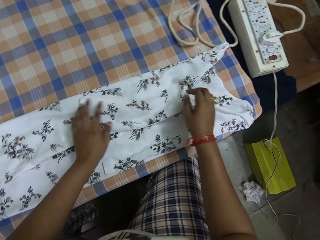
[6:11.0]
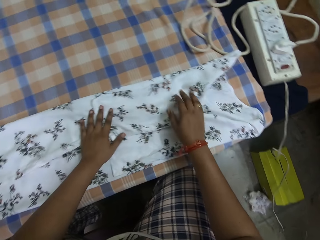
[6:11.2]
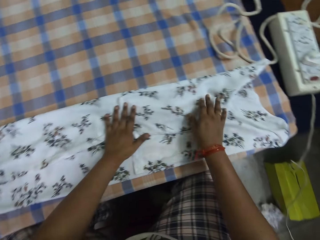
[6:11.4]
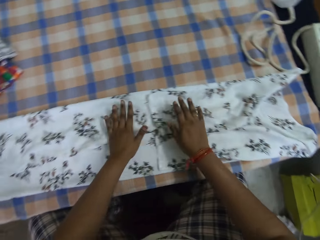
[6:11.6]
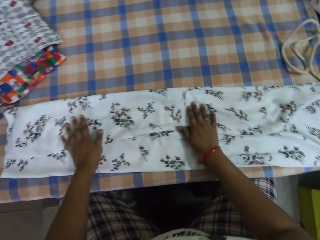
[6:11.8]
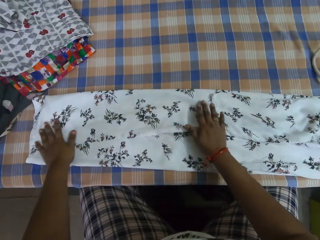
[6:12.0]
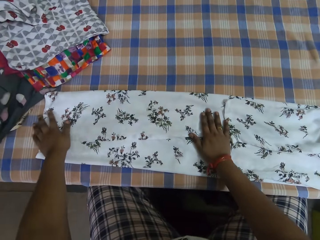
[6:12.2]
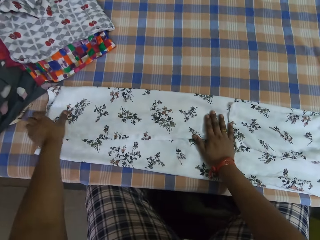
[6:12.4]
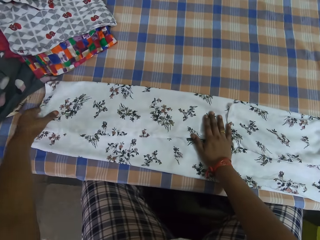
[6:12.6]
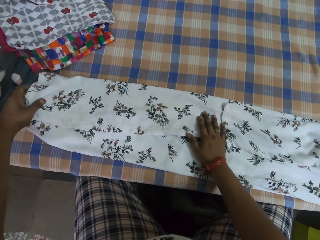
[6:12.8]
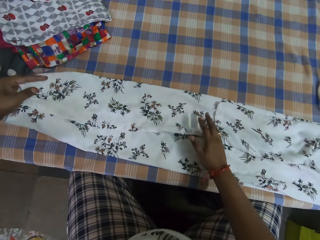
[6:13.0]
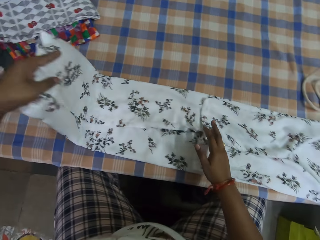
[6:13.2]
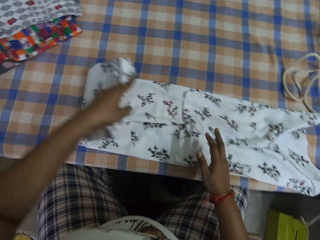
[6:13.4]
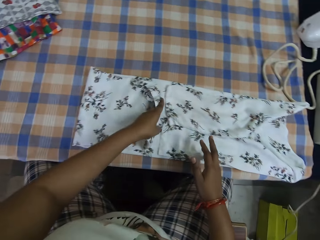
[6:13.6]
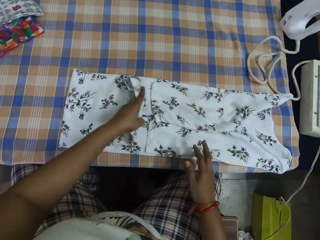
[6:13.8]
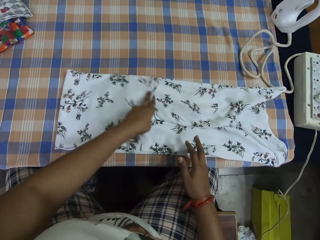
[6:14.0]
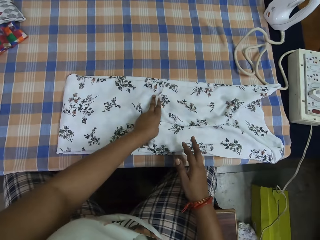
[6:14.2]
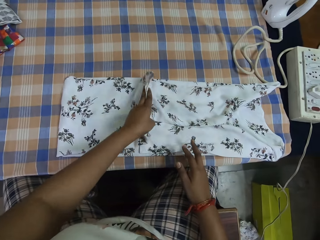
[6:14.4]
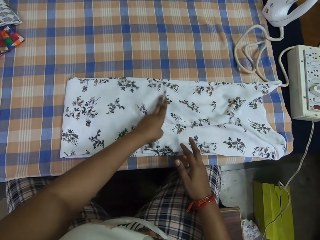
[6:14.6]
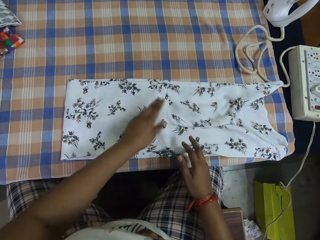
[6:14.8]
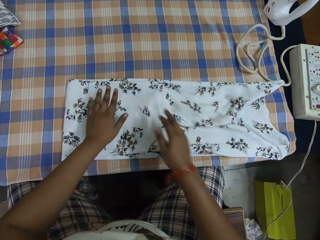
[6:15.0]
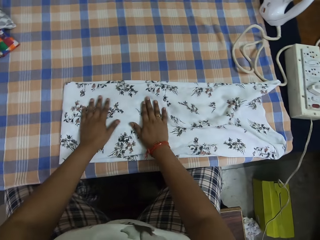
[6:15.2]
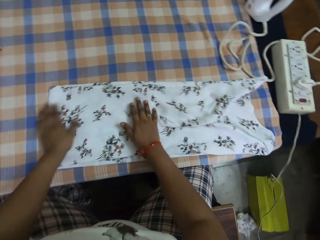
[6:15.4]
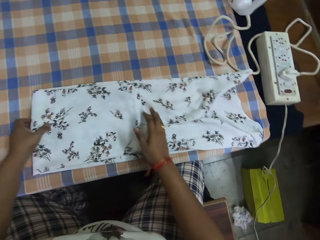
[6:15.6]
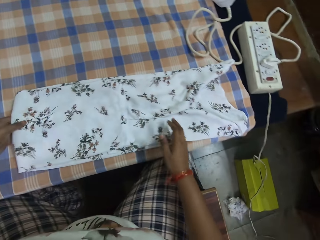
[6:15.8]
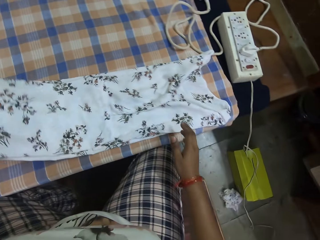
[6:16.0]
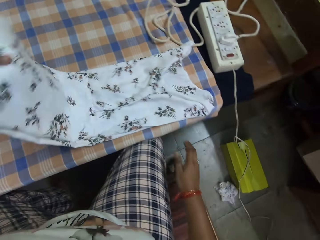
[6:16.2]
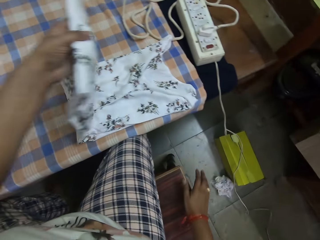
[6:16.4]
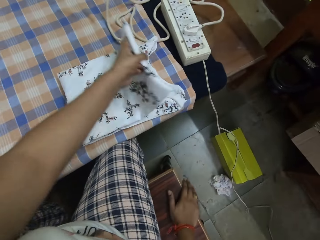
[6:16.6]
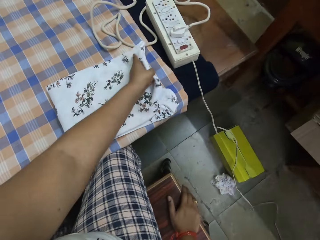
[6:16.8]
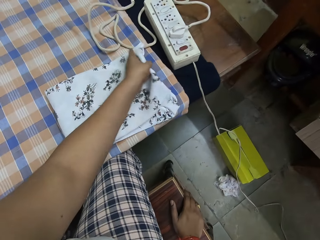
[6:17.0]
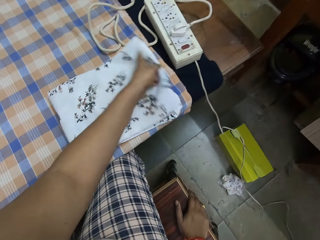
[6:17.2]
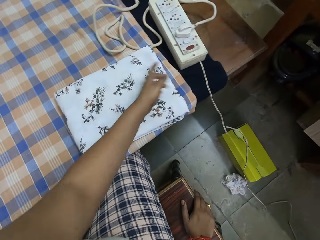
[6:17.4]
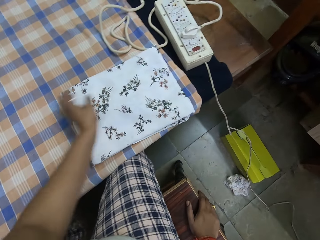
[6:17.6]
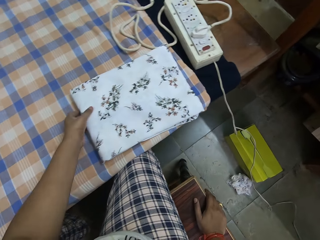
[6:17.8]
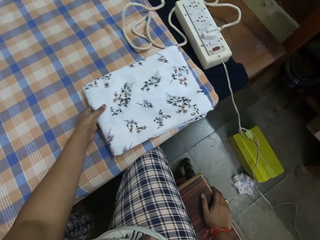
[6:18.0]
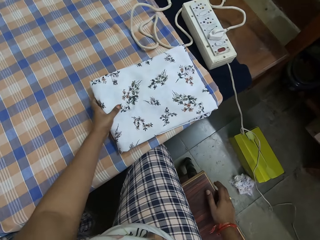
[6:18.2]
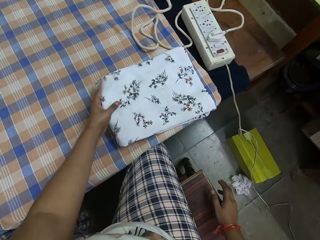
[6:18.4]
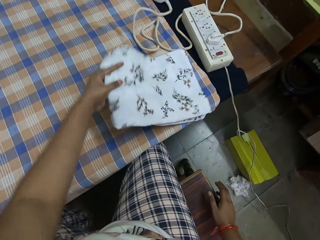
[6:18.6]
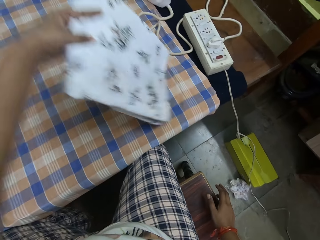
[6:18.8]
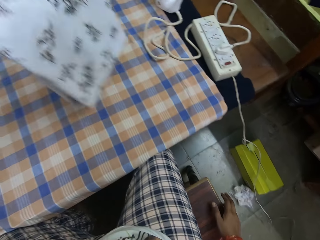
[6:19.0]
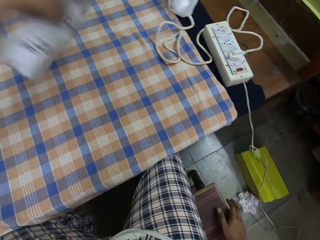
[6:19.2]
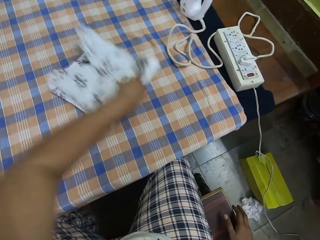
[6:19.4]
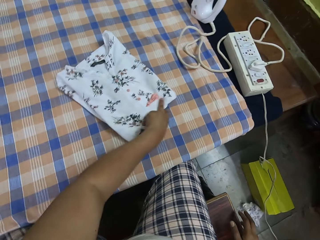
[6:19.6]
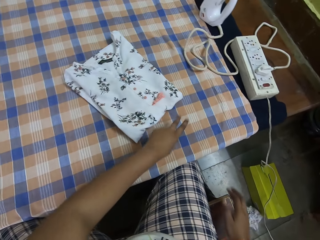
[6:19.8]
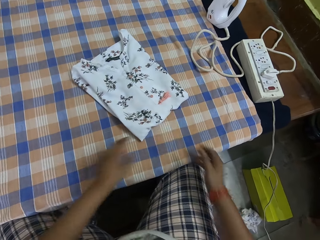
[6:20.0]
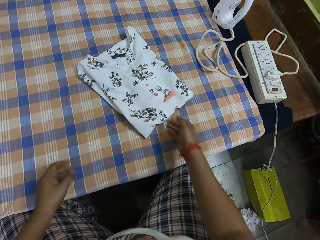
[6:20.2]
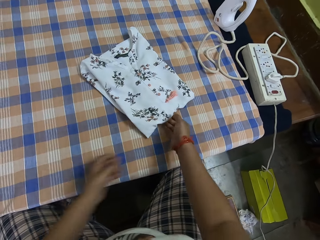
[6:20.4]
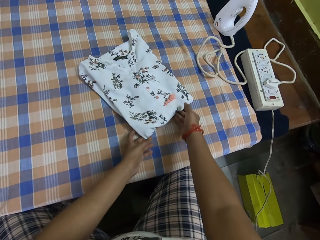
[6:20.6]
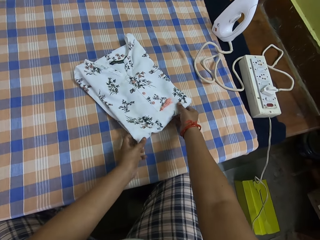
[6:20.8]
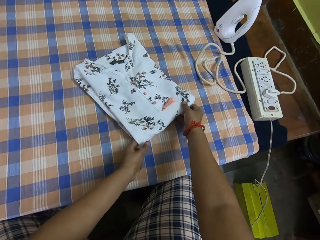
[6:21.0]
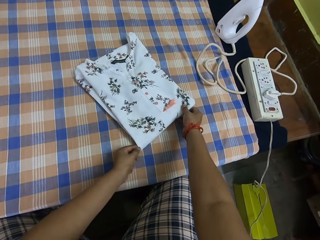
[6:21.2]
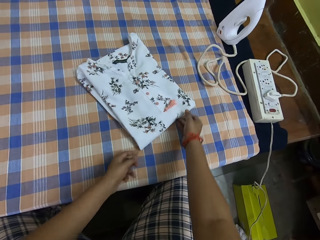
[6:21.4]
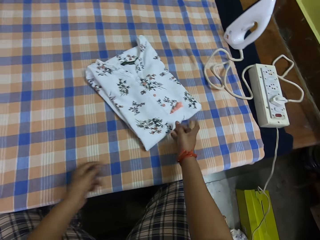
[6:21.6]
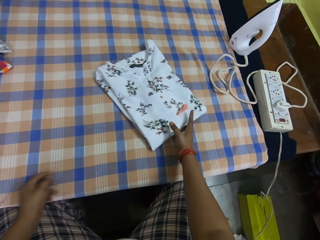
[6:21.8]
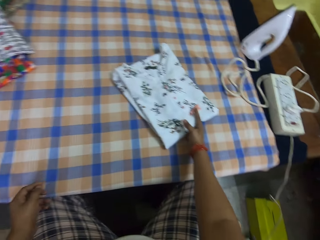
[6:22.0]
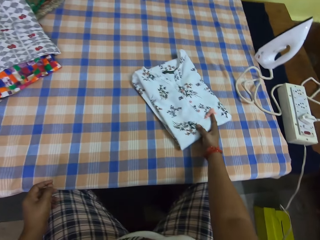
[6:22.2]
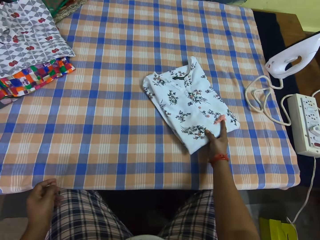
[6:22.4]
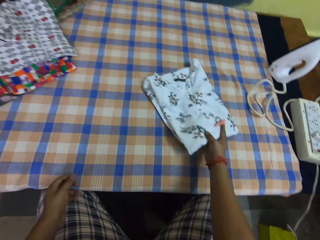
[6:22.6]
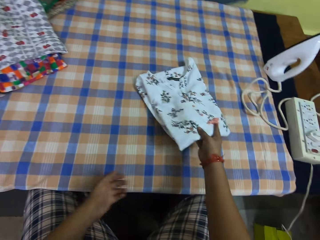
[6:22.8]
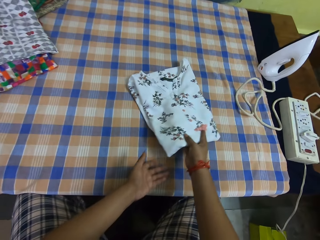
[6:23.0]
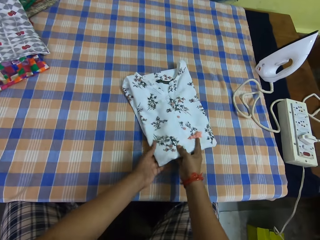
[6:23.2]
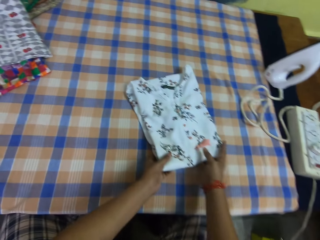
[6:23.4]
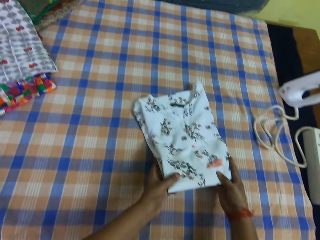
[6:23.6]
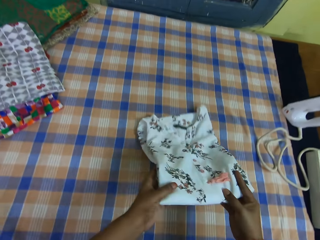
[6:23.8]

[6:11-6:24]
The camera wearer pulls the cloth and folds the cloth. They pull the cloth, lift the cloth and drop the cloth on the table. They pull both hands. They pick up the cloth and look around.

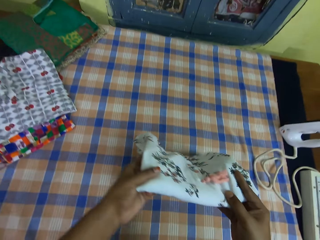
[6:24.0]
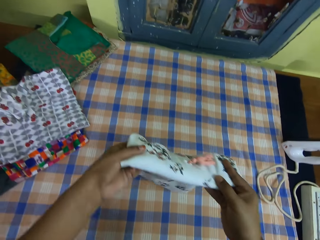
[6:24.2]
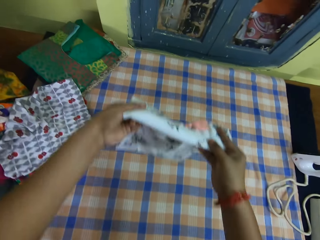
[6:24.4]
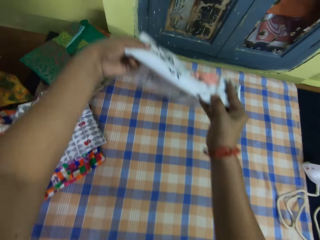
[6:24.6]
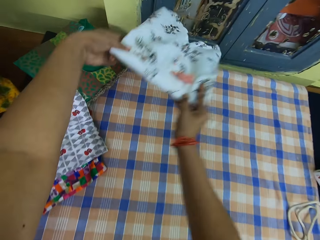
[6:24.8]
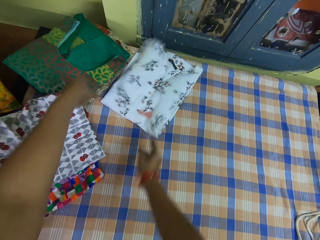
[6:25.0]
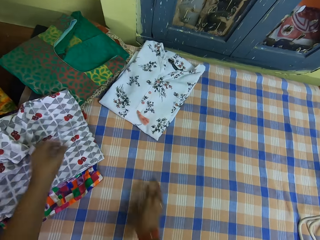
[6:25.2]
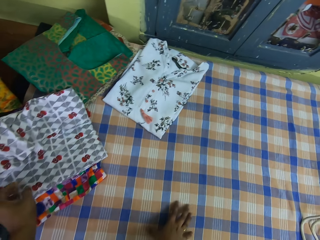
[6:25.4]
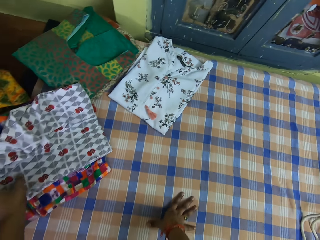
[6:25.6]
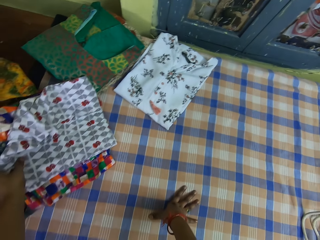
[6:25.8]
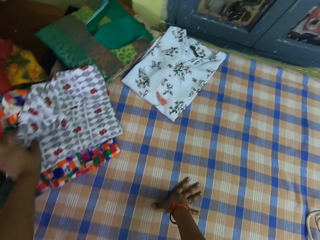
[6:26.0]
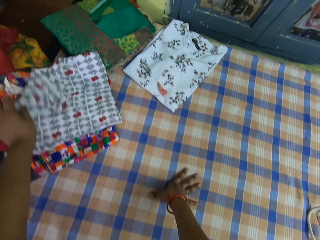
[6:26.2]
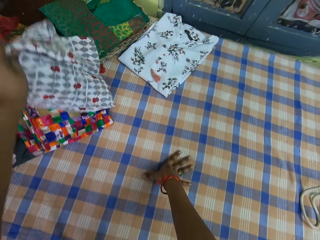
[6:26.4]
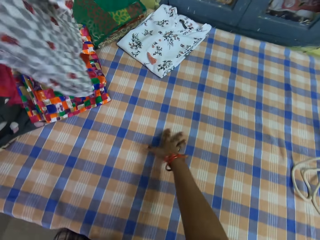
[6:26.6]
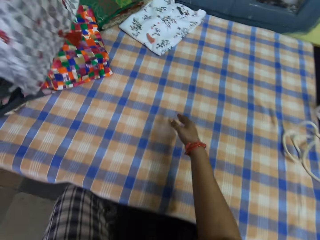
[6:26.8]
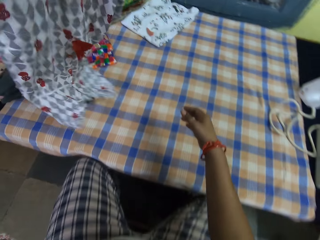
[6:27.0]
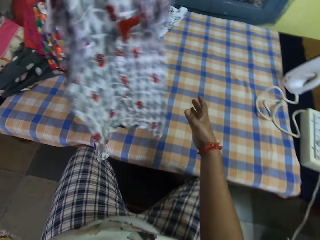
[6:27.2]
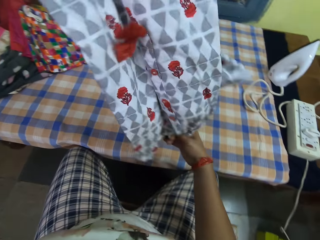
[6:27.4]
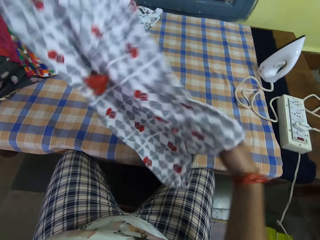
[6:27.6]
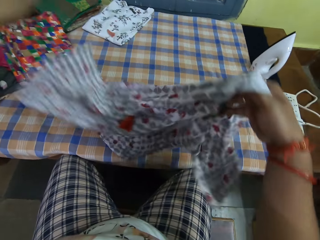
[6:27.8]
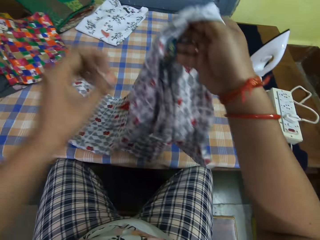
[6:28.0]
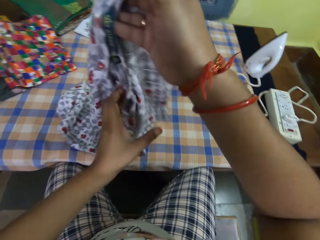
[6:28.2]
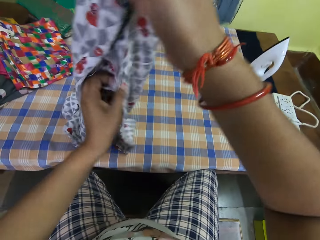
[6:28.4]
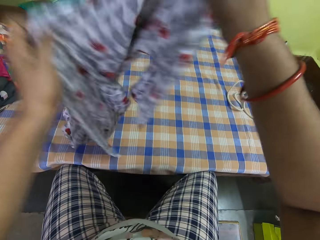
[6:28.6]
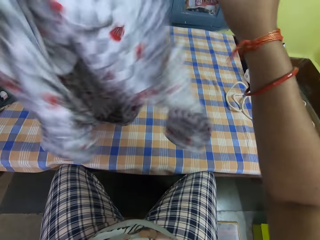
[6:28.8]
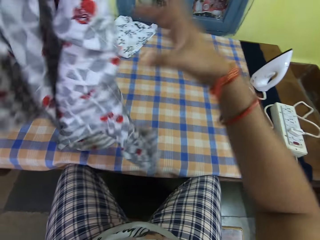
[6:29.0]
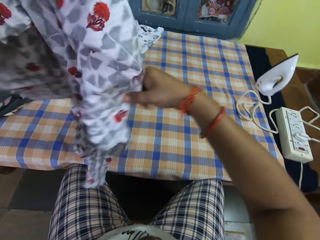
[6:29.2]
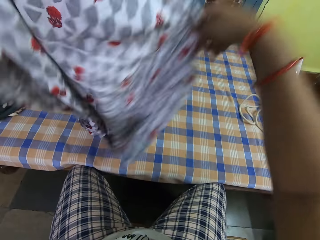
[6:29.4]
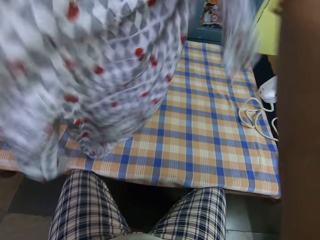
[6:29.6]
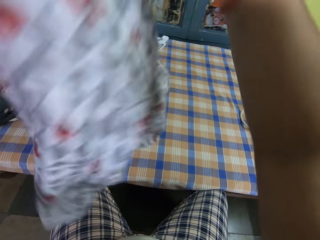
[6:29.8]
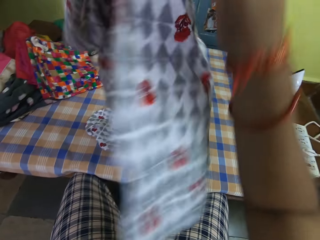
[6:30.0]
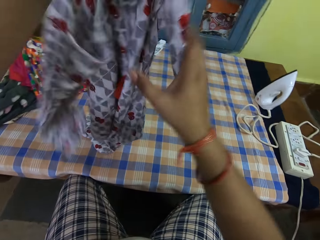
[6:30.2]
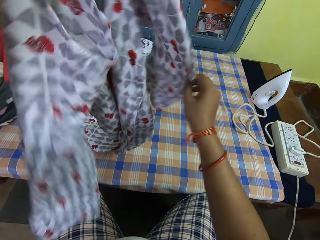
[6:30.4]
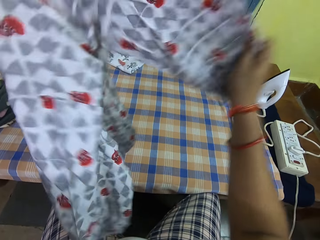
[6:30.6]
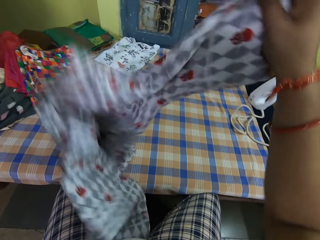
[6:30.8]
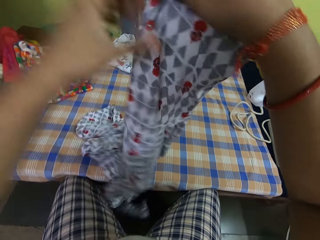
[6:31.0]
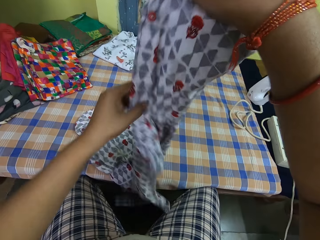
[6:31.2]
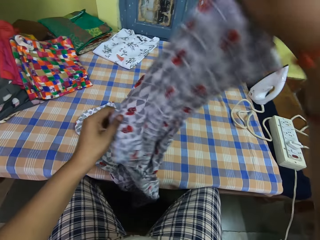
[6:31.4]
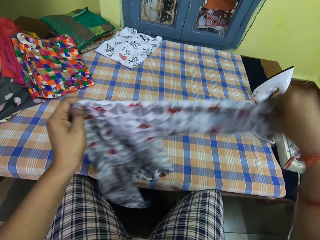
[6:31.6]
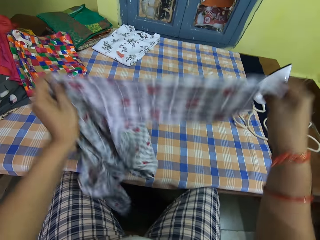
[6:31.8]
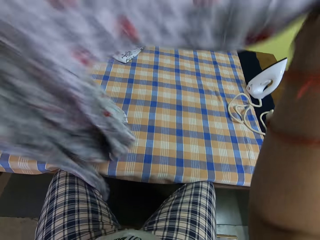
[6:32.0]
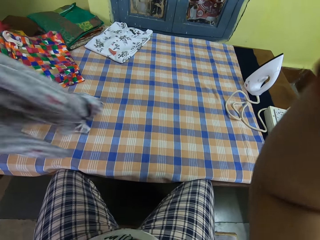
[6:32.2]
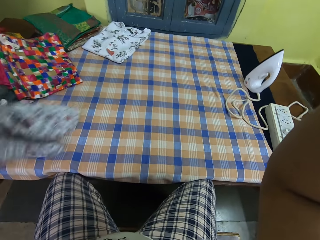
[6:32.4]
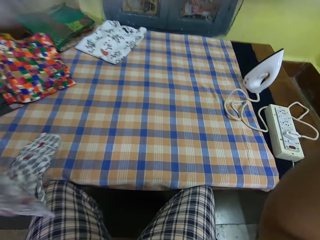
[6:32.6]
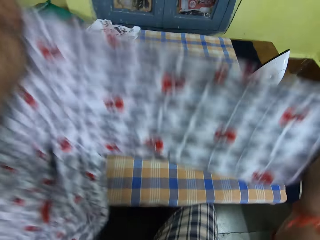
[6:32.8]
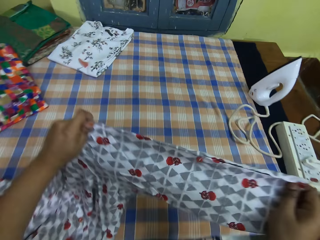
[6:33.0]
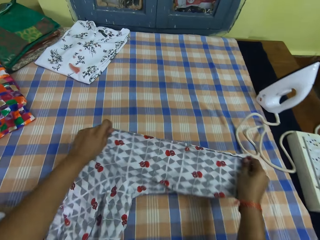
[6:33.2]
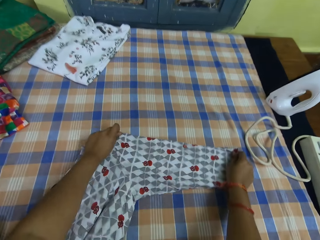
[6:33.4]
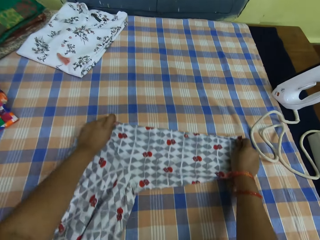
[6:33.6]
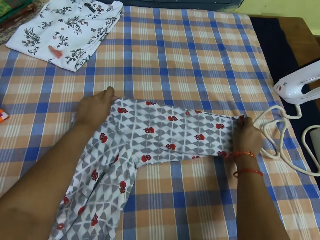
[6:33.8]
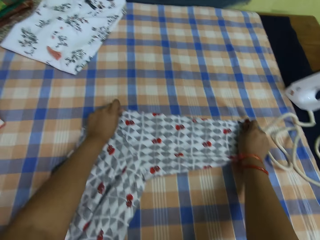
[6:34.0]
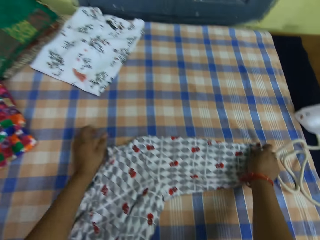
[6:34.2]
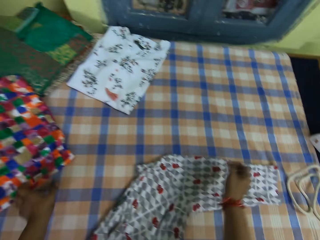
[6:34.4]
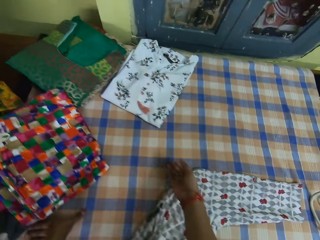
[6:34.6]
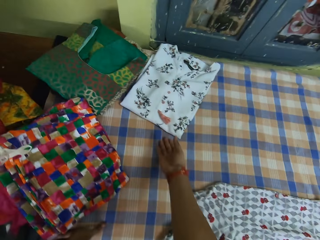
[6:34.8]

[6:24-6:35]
The camera wearer picks up the cloth, lifts the cloth and drops the cloth on the table. He holds the table. He picks up the cloth from the table with his left hand. He lifts the cloth and stretches the cloth. He adjusts the cloth on the table with both his hands. He places the cloth on the table.
